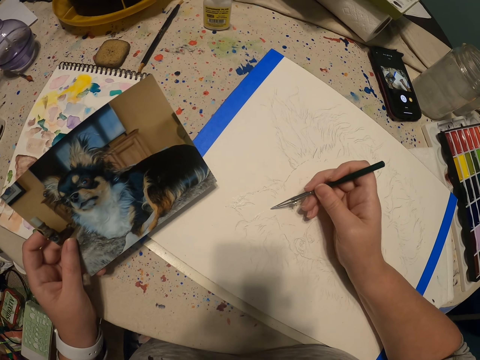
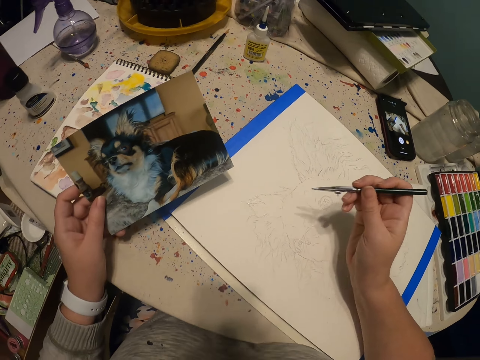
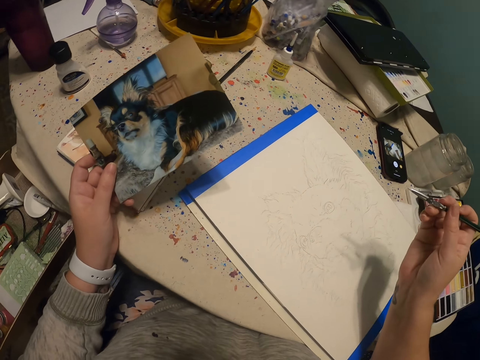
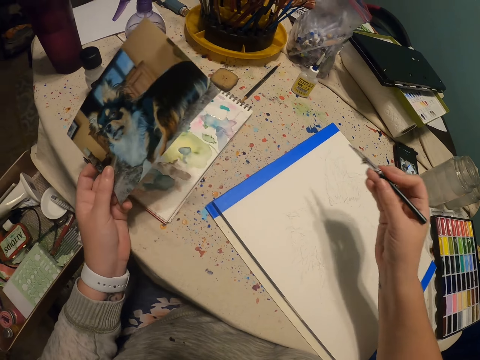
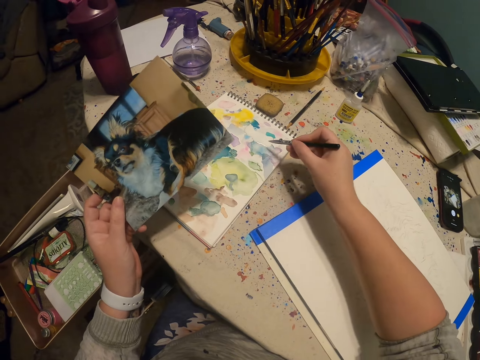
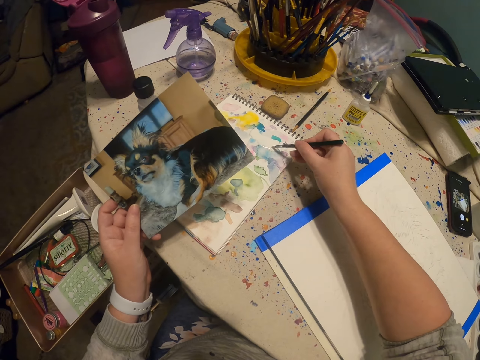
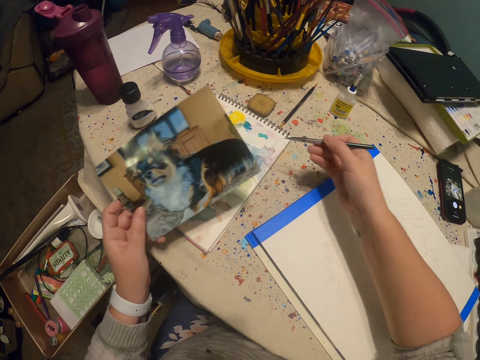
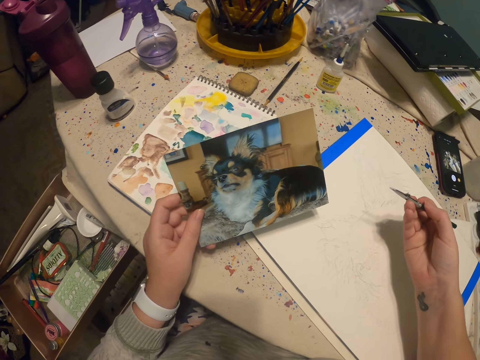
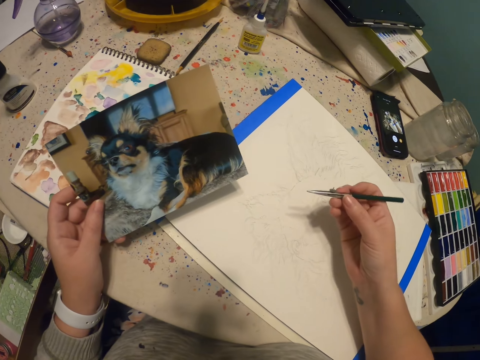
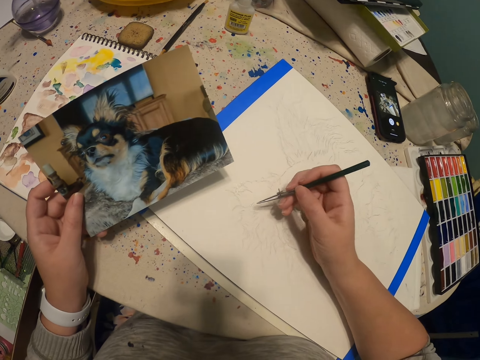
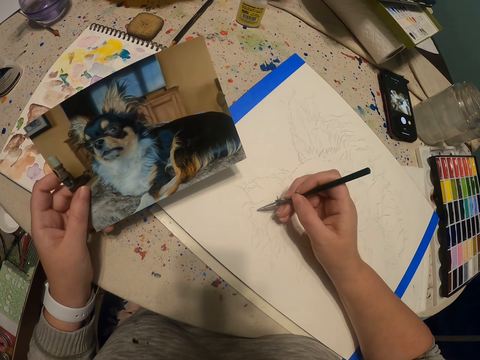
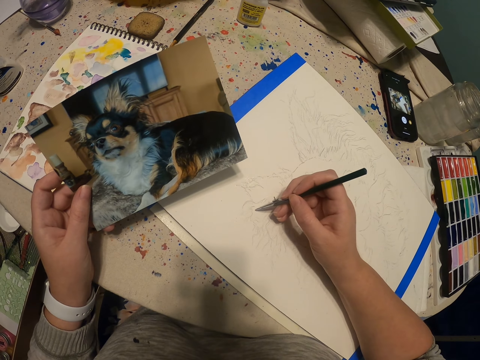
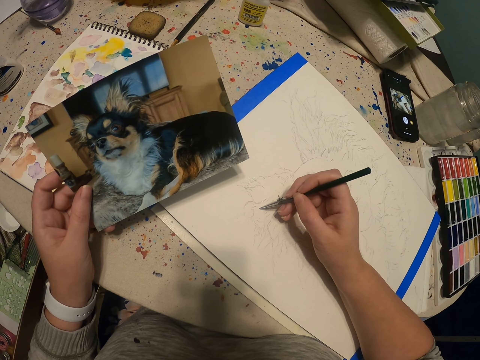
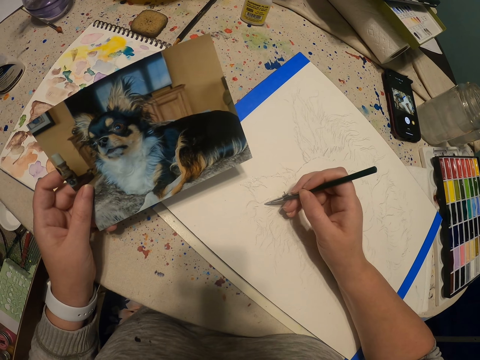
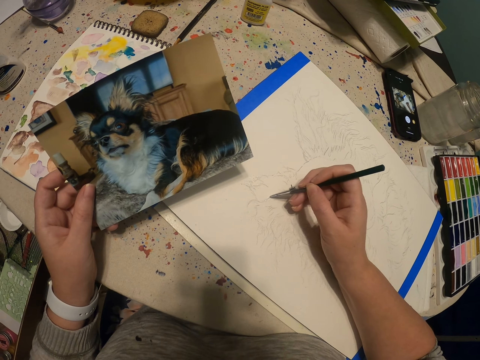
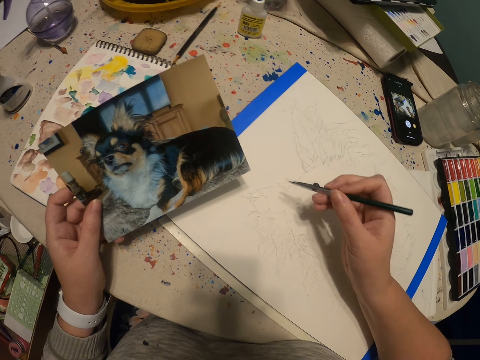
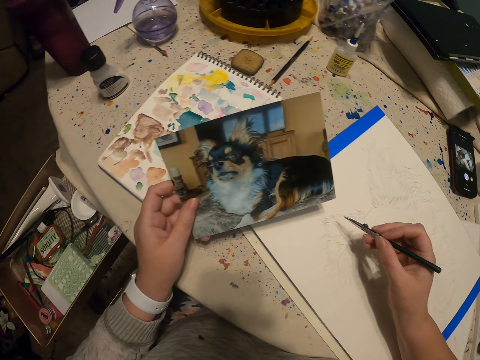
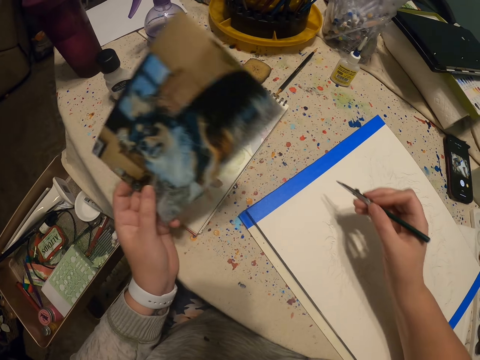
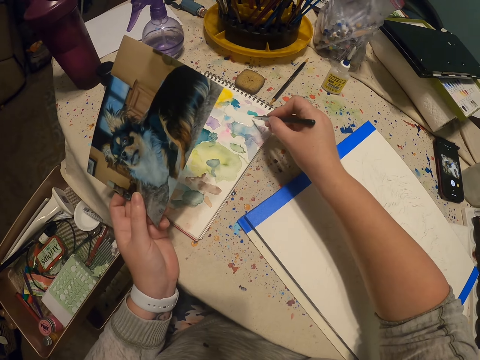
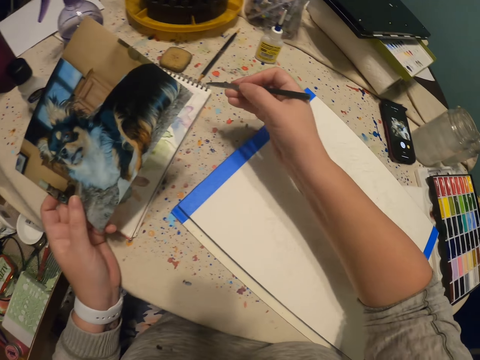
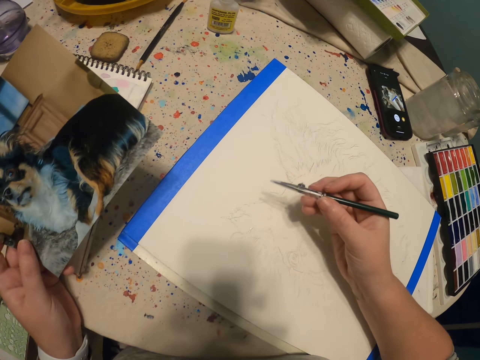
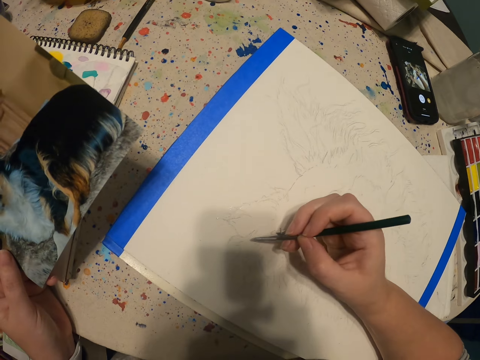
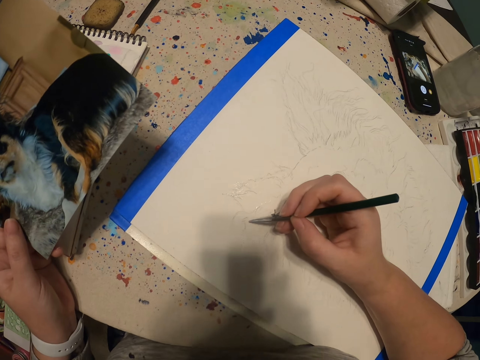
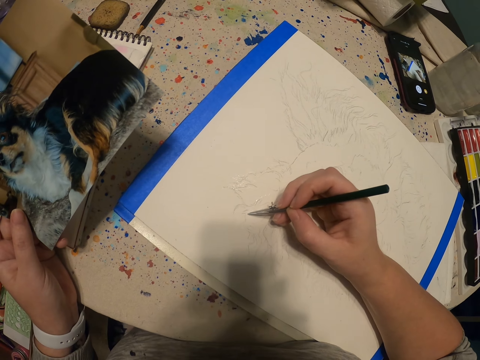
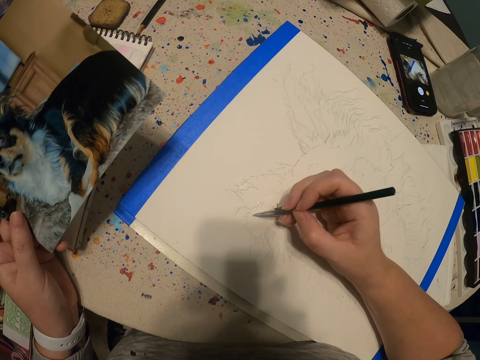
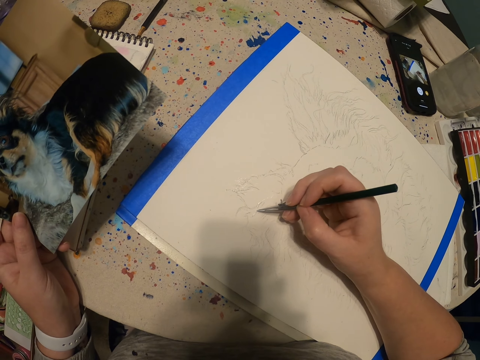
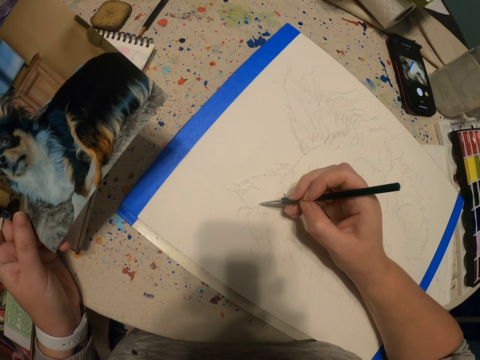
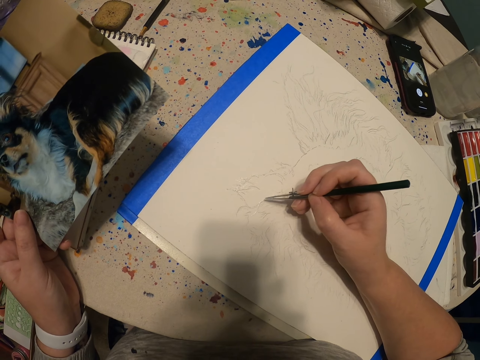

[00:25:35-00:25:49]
The camera wearer scoops paint with a paint pen. They draw a dog on the book with the paint pen. They scoop paint with the paint pen. They paint a sketch with the paint pen.

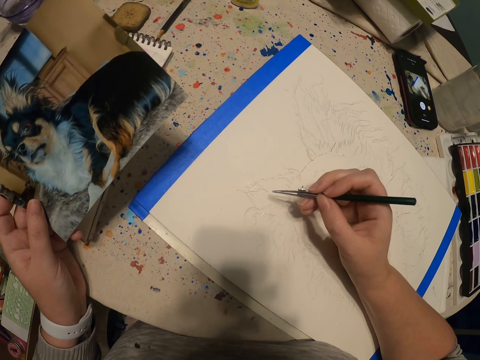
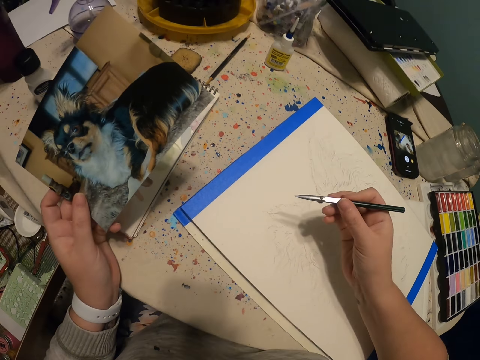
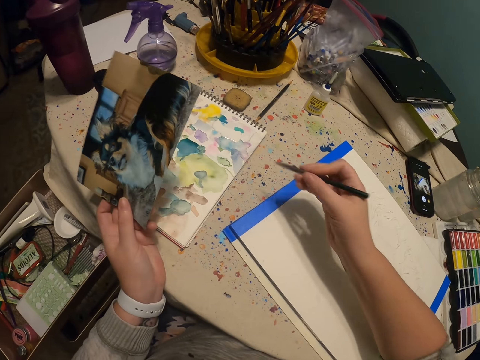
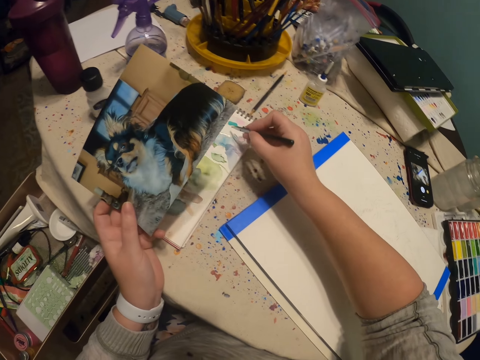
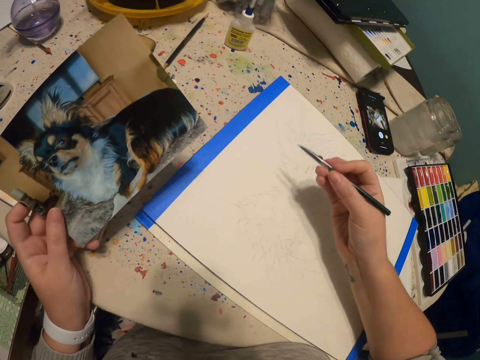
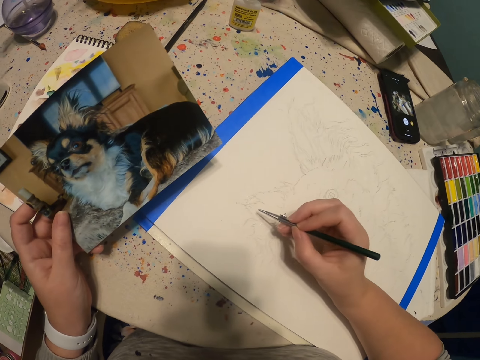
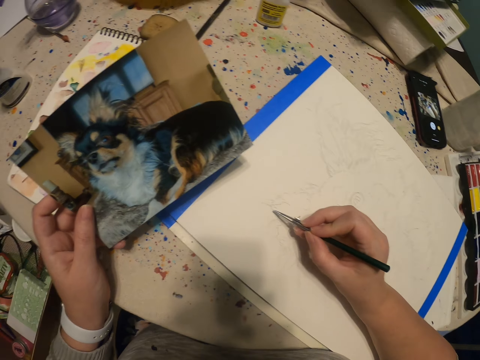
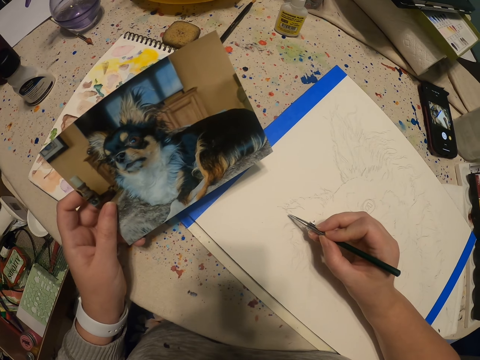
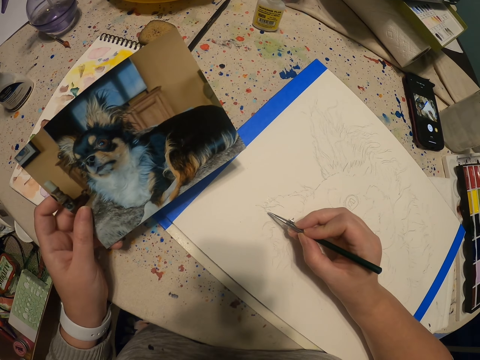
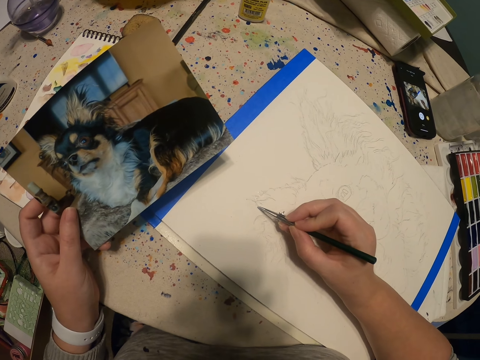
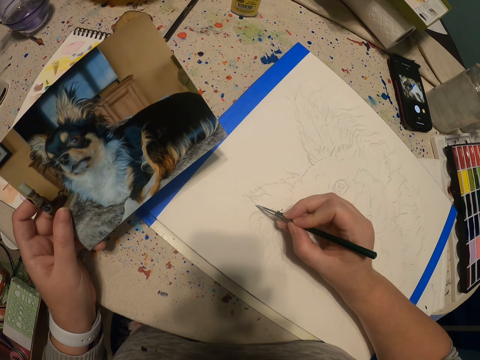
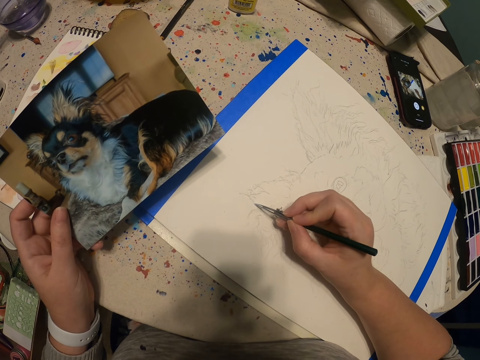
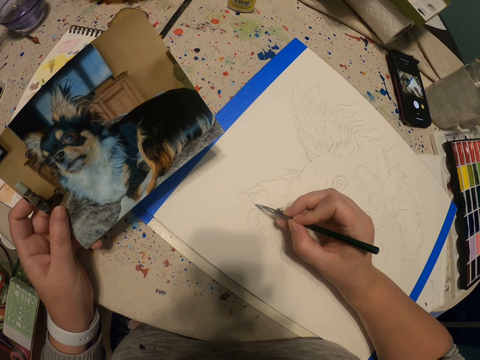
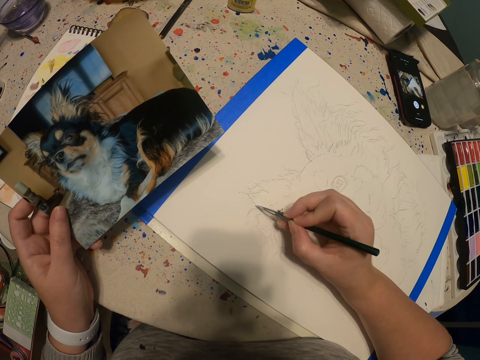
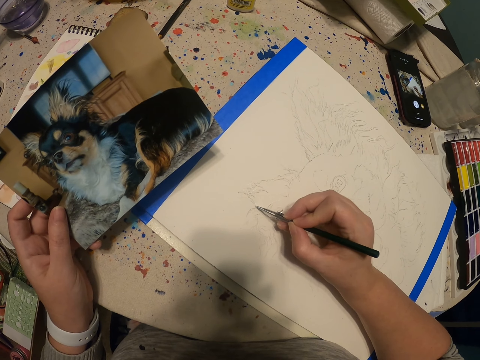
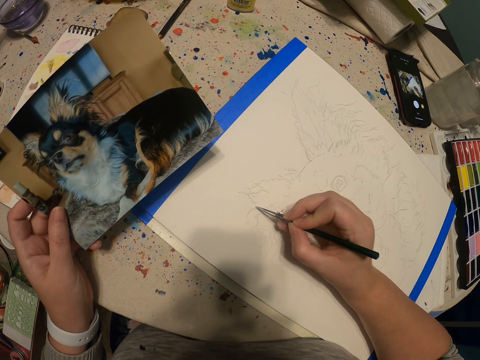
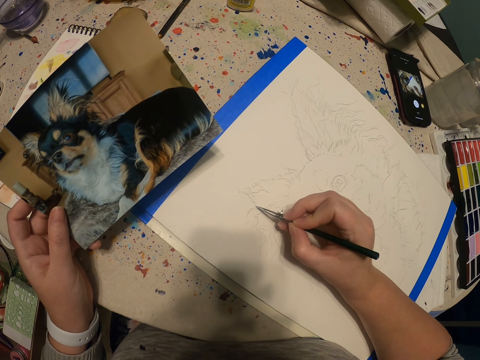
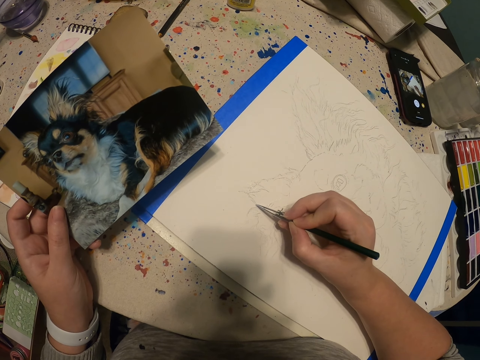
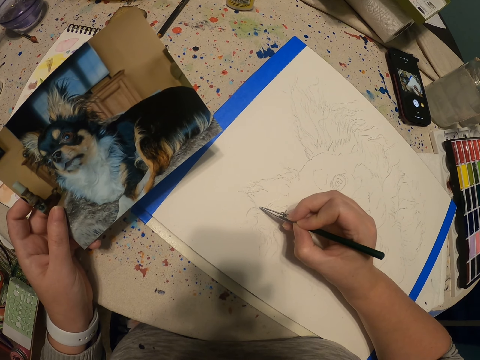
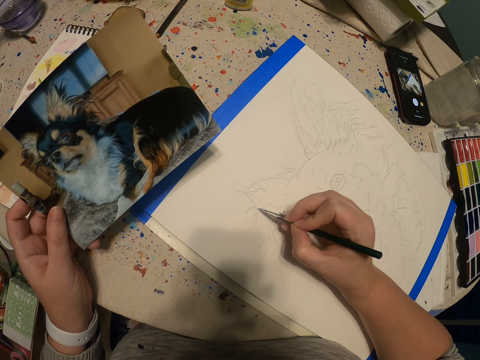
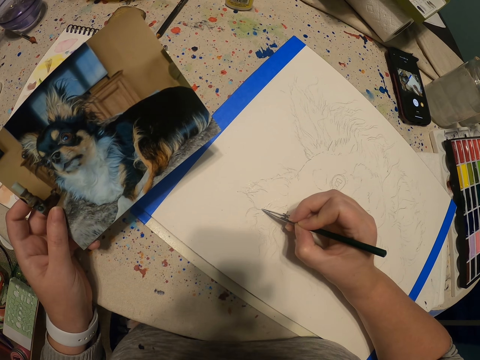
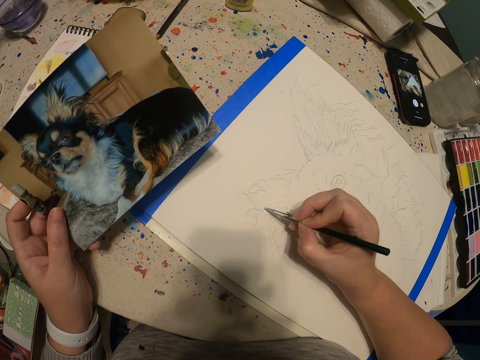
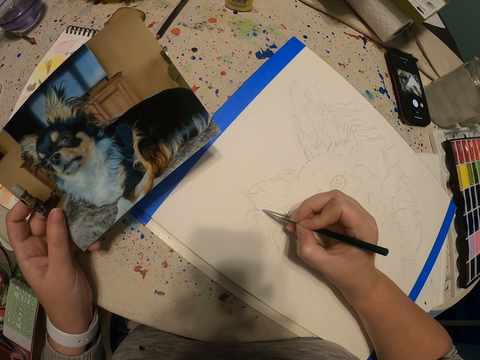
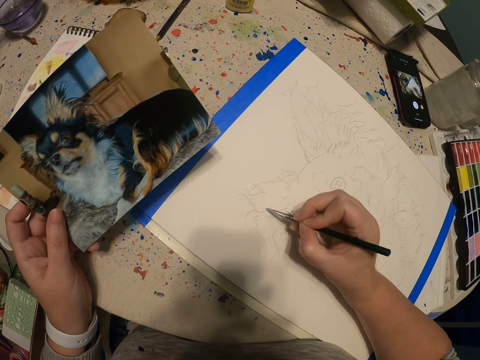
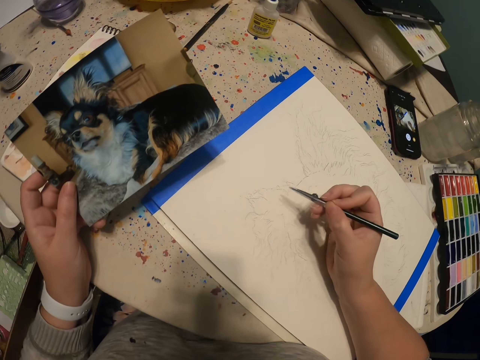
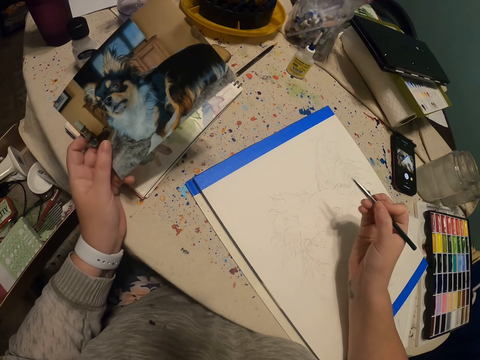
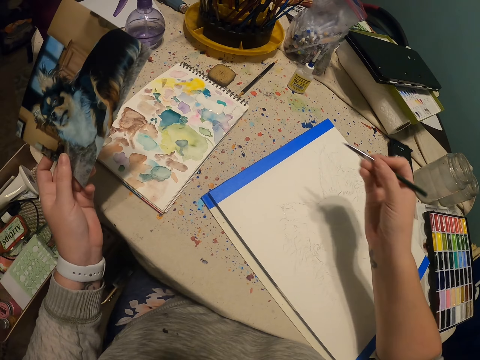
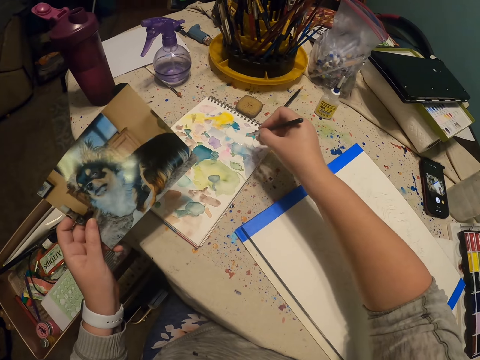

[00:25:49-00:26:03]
The camera wearer scoops paint with a paint pen. They draw a dog on the book with the paint pen.
